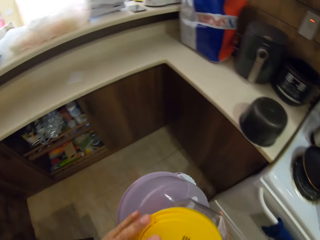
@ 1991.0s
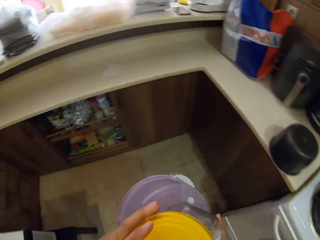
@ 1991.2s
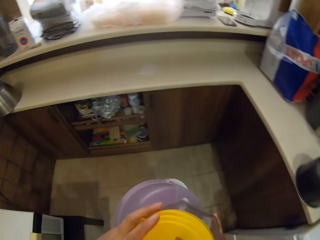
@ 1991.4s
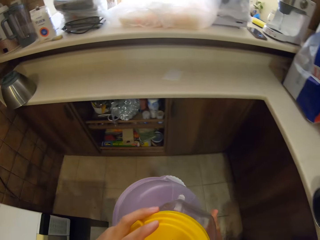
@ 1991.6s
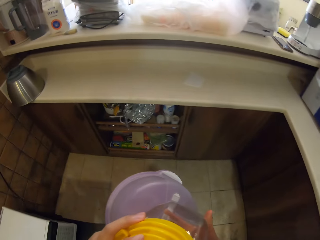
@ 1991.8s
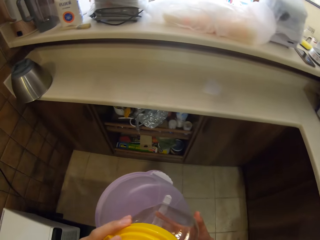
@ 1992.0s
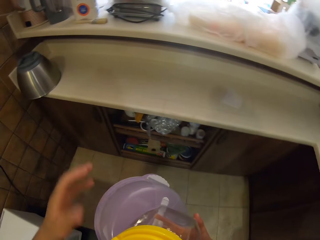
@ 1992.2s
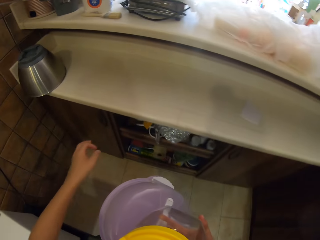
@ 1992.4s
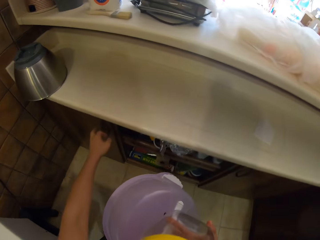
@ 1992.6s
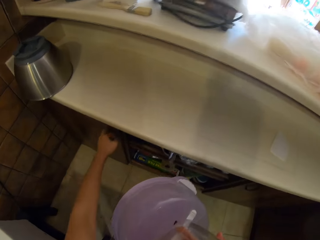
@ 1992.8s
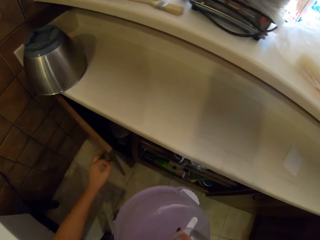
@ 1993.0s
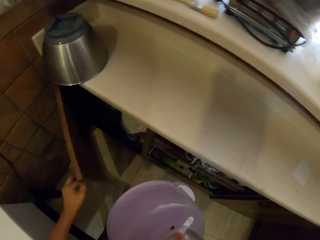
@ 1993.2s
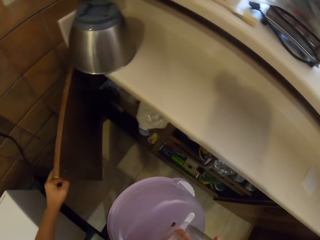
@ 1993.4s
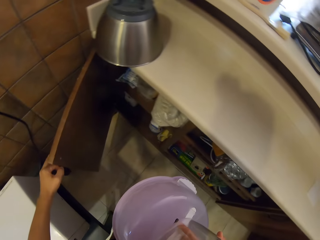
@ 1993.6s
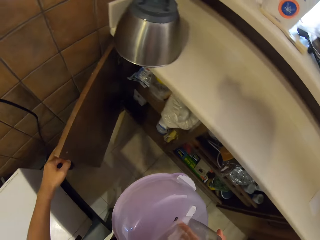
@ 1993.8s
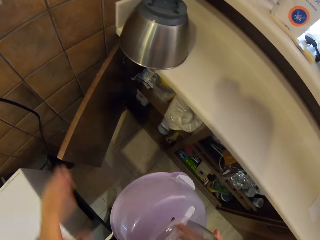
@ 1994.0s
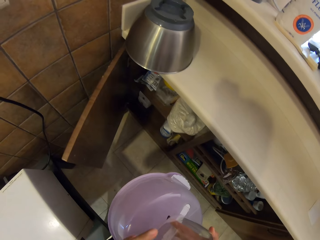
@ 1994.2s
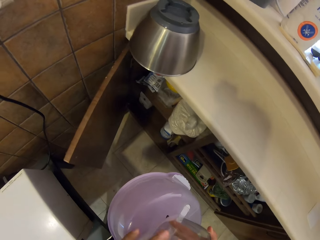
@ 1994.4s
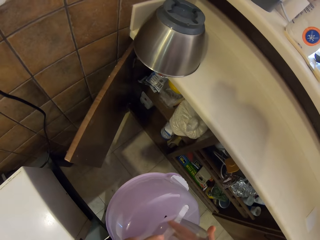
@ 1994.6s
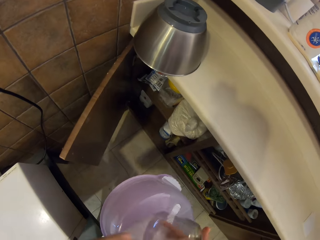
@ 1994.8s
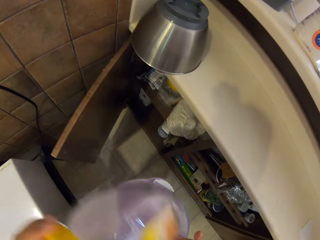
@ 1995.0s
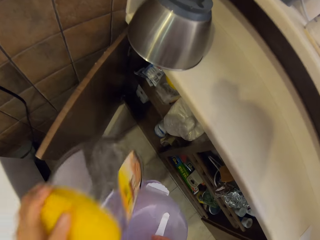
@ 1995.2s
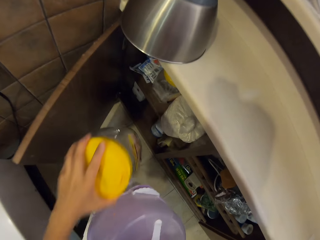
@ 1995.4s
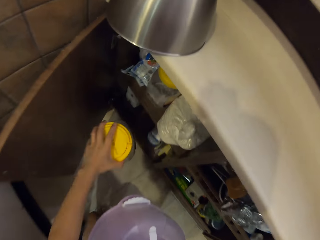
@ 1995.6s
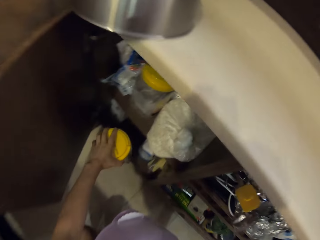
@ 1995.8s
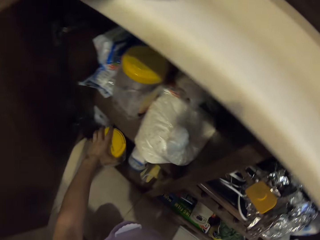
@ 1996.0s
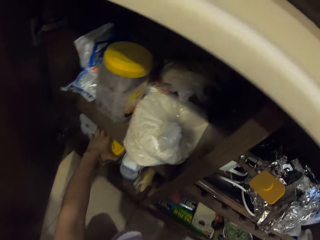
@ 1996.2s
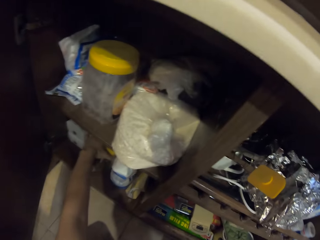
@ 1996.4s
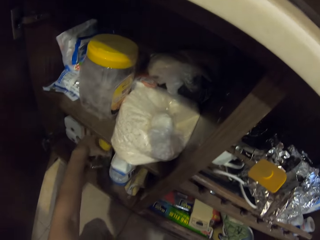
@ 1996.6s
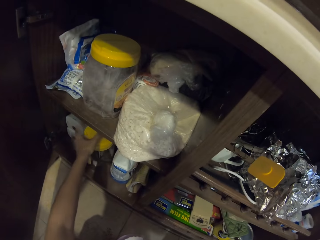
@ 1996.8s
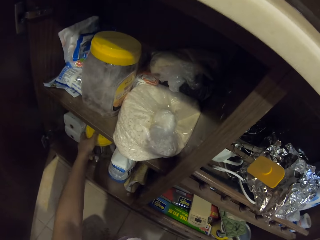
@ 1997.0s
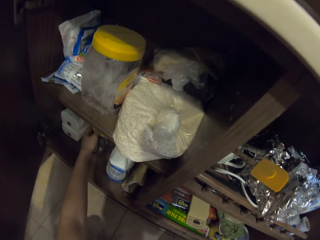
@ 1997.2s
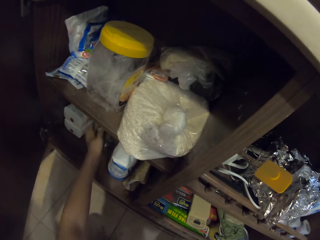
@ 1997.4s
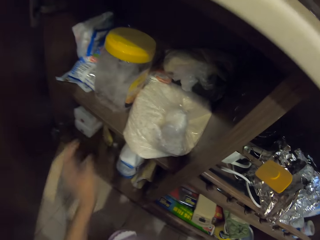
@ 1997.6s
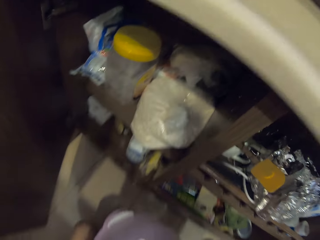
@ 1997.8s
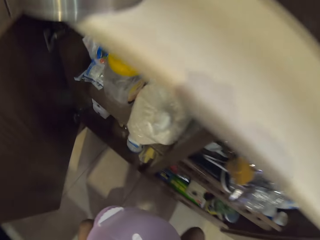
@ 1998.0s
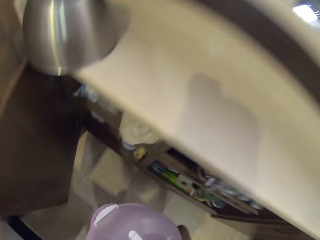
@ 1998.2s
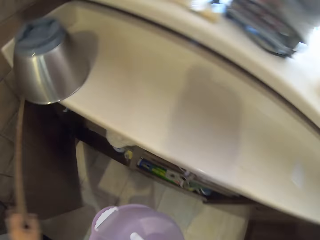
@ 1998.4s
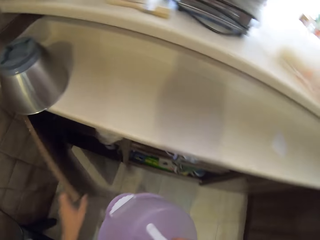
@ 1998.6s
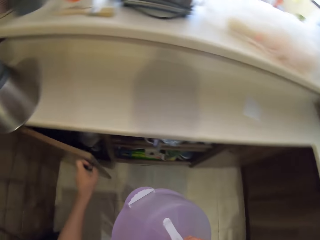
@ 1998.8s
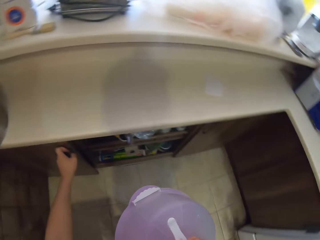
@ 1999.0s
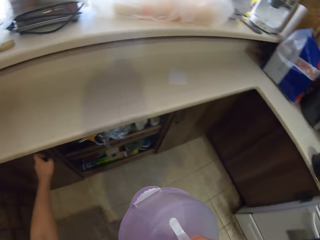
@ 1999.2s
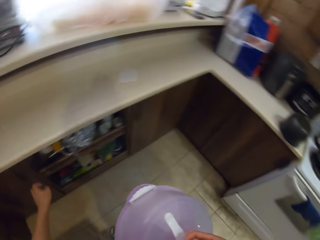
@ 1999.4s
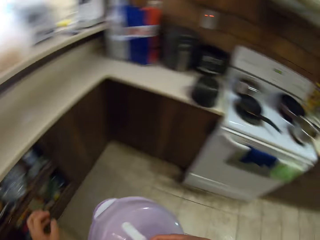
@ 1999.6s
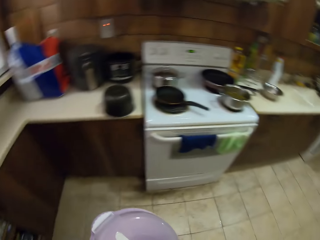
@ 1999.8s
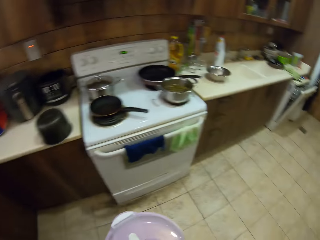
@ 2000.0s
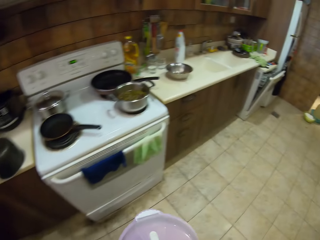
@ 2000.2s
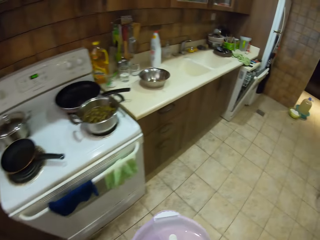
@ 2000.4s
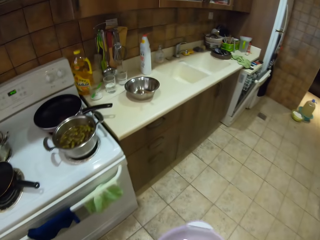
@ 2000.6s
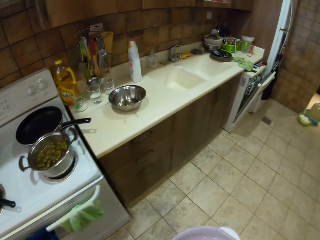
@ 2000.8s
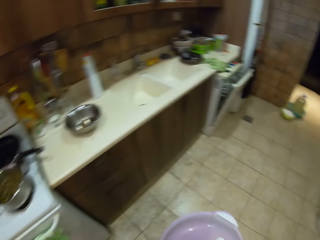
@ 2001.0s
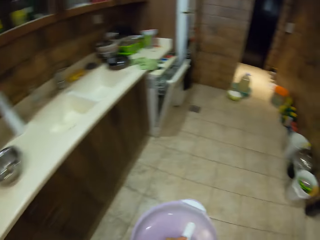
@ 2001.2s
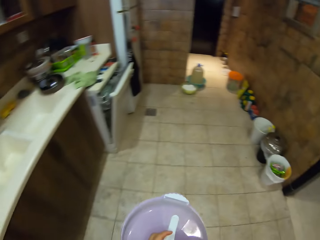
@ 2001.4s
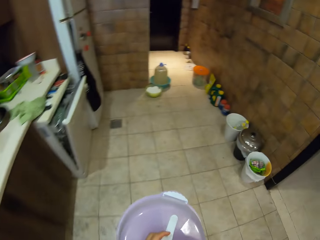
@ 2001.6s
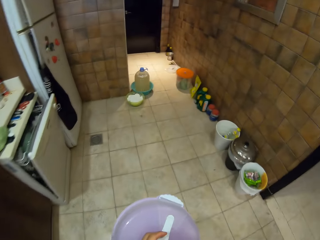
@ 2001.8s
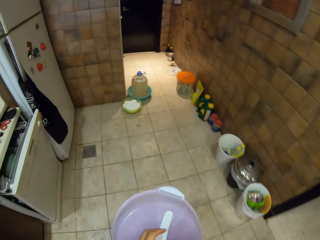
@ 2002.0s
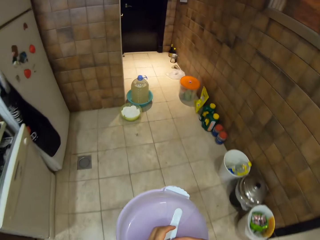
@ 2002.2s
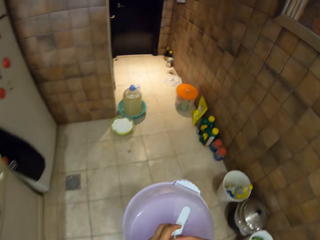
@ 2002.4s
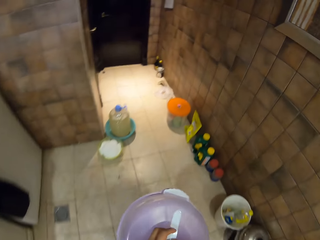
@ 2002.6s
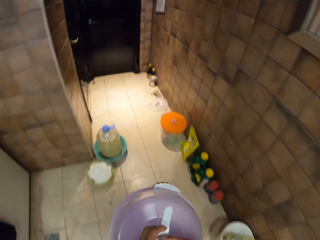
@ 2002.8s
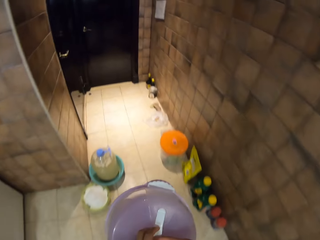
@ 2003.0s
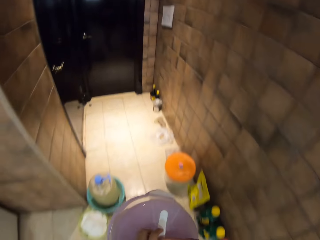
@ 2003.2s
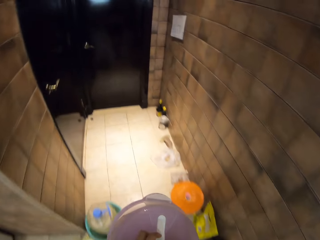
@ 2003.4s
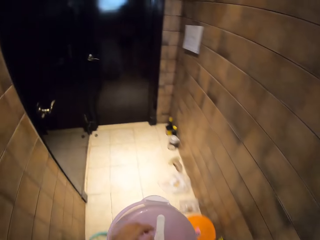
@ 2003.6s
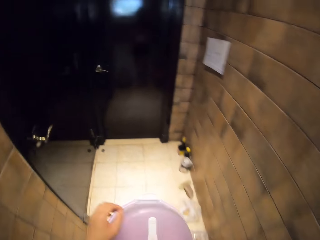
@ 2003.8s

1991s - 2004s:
The camera wearer opens a drawer or cabinet. They place a can in the drawer. They close the drawer. They turn around the kitchen and walk around the kitchen.

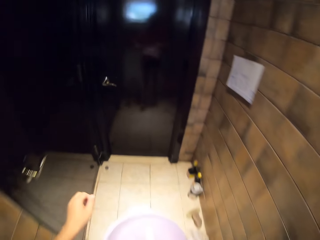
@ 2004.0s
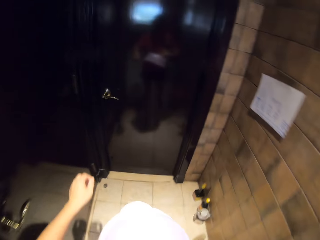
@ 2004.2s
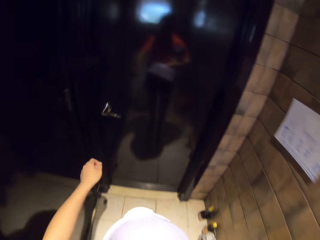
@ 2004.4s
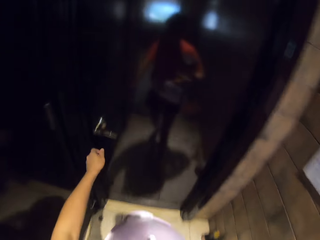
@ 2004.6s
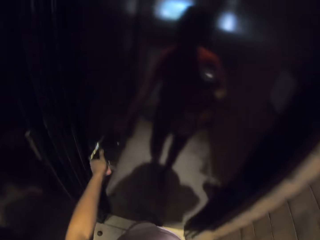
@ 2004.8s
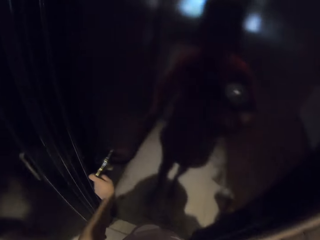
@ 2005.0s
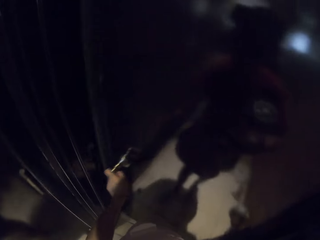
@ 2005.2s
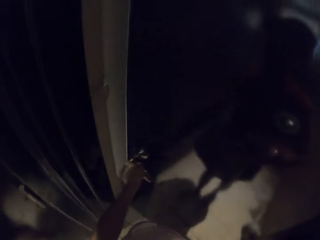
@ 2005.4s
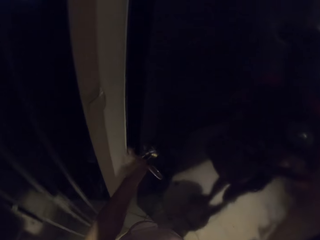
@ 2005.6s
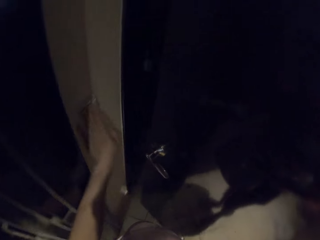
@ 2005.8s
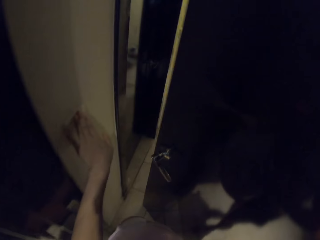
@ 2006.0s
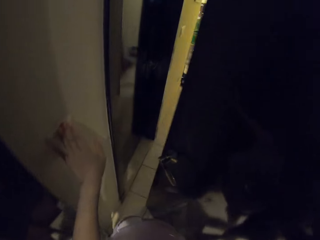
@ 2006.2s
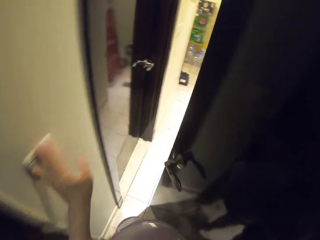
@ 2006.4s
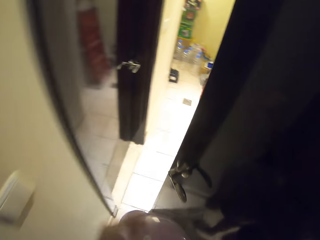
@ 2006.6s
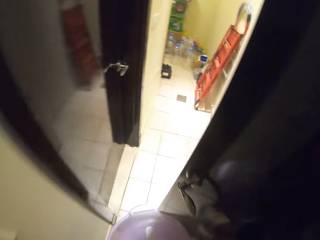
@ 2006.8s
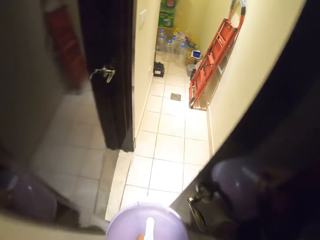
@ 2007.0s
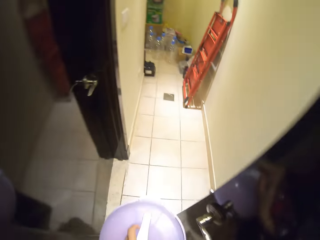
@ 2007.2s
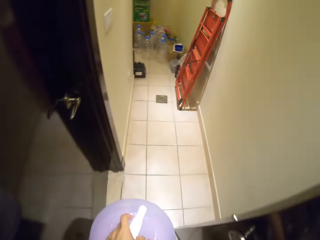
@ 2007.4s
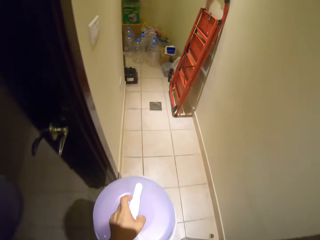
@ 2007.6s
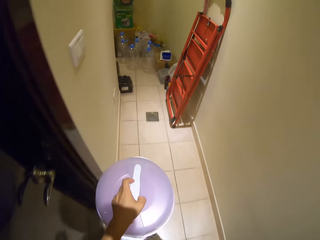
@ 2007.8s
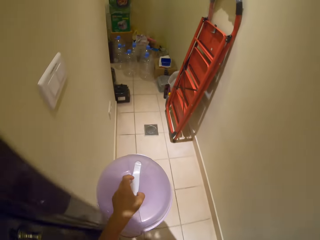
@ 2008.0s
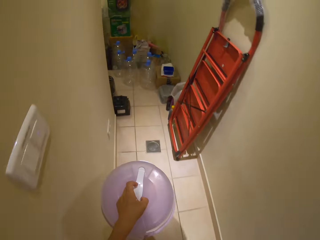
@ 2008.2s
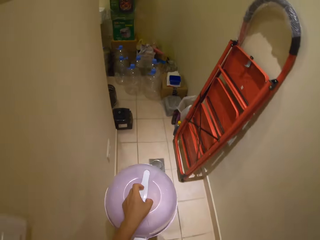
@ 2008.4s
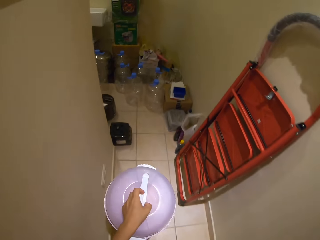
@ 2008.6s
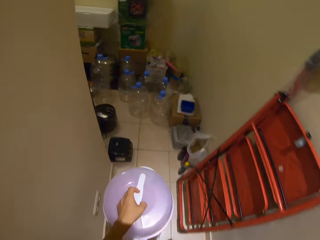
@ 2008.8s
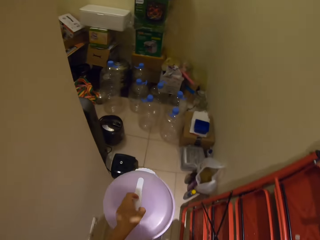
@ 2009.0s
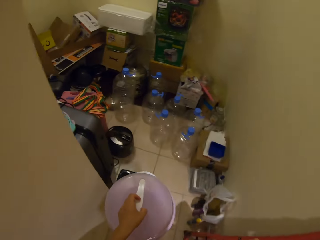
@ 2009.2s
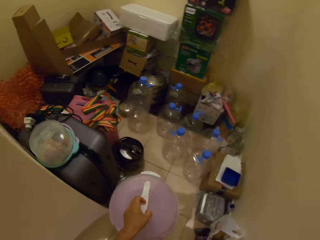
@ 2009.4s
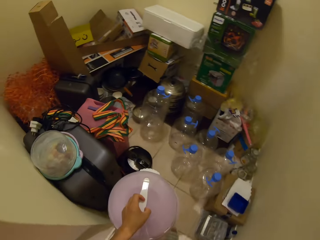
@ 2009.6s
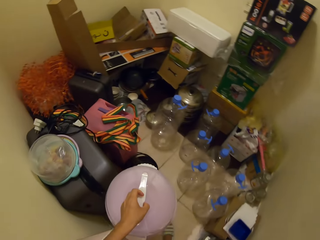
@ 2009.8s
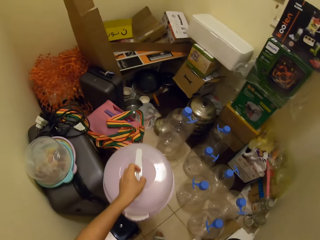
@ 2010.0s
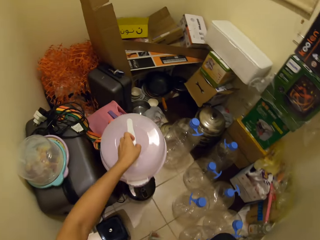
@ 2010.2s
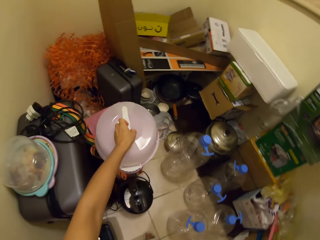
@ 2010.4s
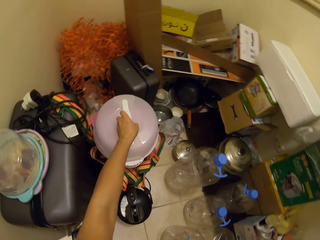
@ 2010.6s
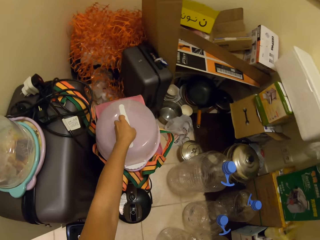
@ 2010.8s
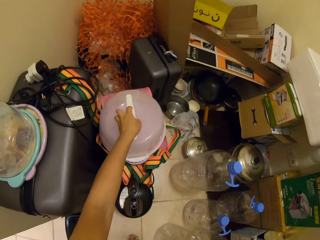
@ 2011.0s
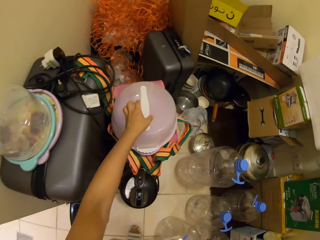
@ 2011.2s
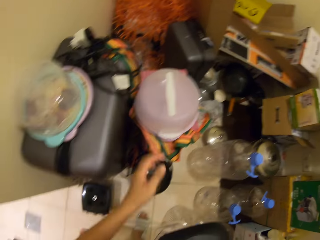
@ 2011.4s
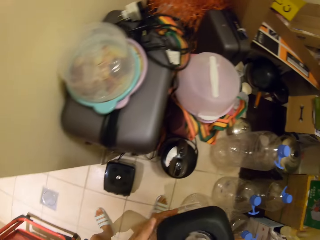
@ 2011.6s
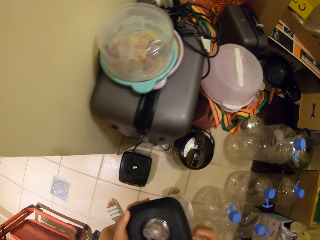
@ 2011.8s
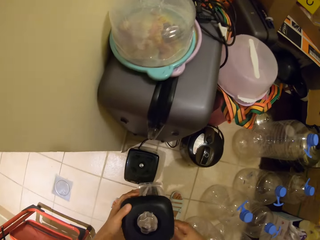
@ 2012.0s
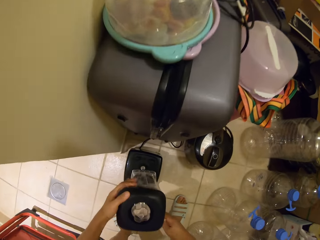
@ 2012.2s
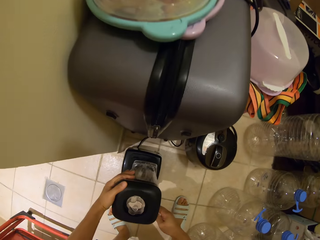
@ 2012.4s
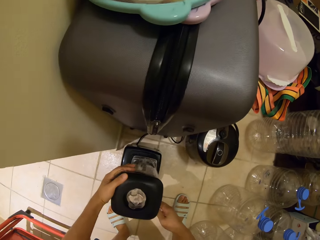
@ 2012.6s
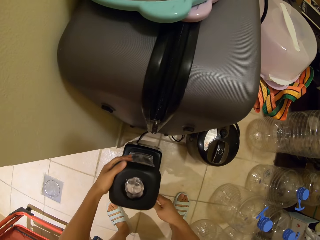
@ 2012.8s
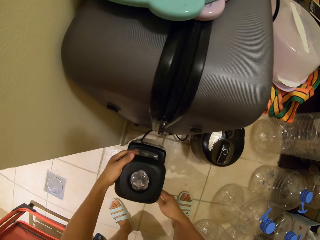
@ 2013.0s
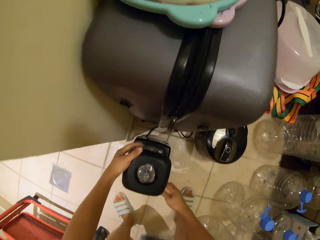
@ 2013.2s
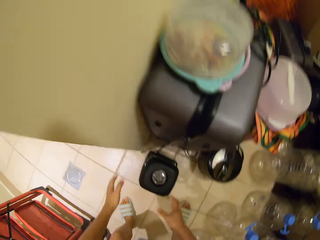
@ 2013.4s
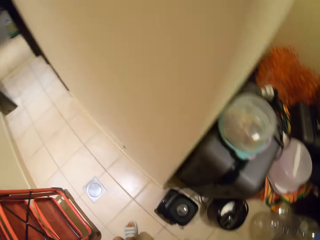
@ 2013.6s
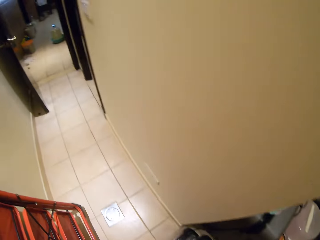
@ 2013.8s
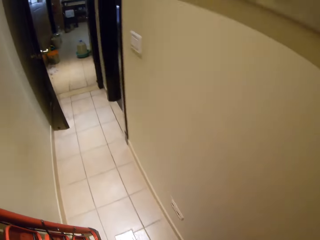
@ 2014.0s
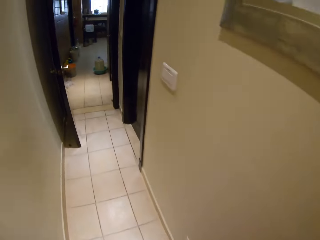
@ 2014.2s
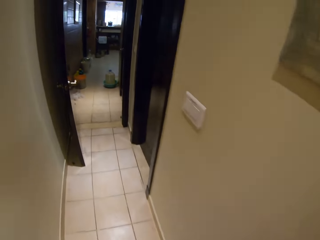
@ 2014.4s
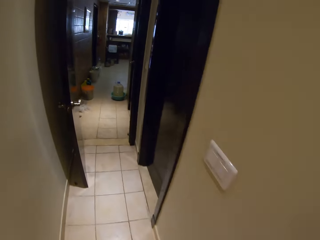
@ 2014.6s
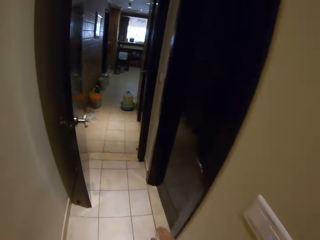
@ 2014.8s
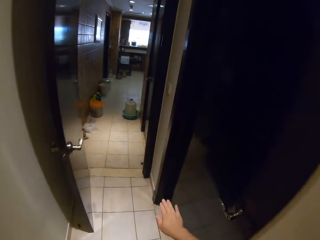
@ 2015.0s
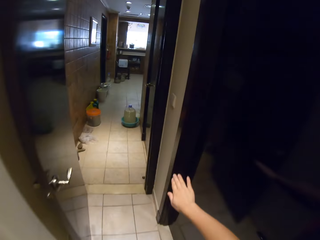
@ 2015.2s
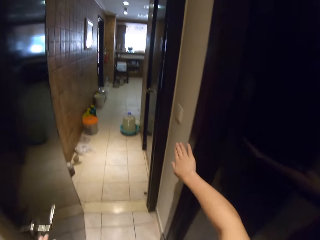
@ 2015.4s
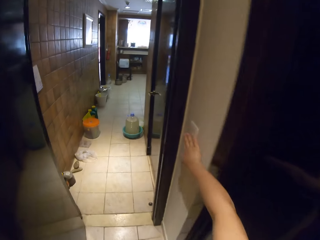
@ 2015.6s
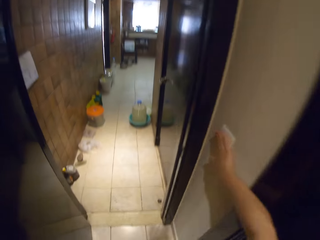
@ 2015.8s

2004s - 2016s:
The camera wearer opens the door. They switch on the lights and enter the room. They put the container on top of the suitcase. They turn around the room. They put the blender in the base. They turn around the room and walk around the room.
